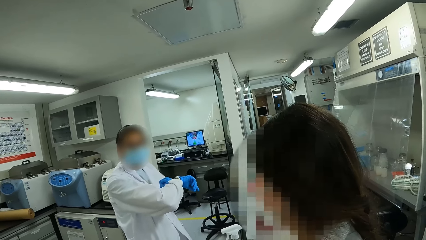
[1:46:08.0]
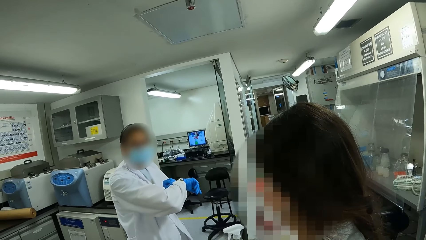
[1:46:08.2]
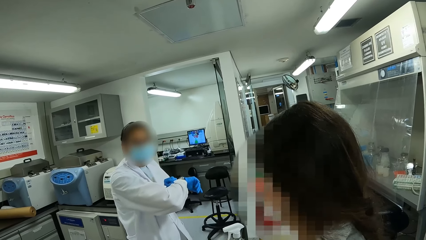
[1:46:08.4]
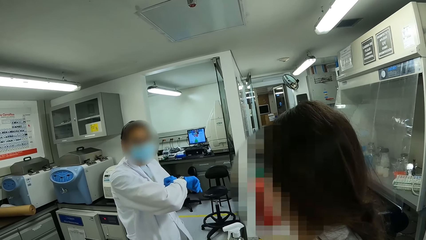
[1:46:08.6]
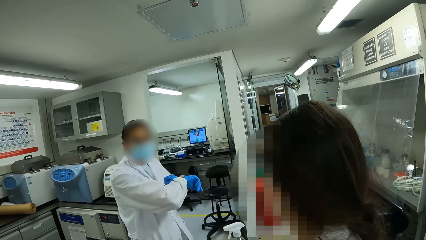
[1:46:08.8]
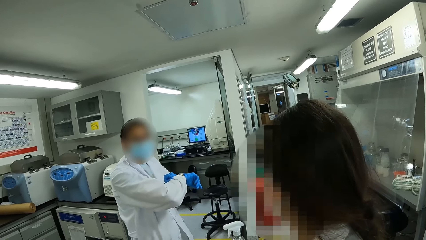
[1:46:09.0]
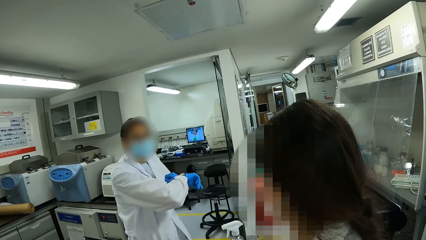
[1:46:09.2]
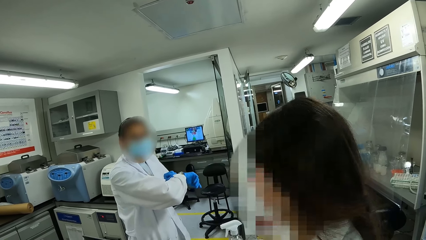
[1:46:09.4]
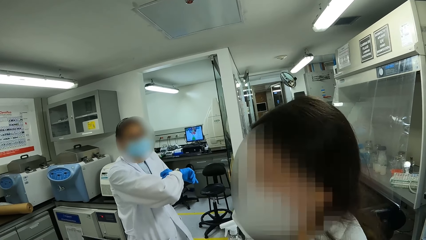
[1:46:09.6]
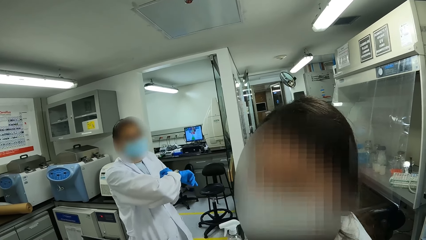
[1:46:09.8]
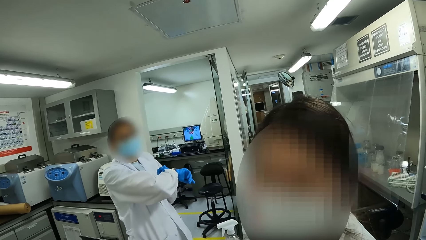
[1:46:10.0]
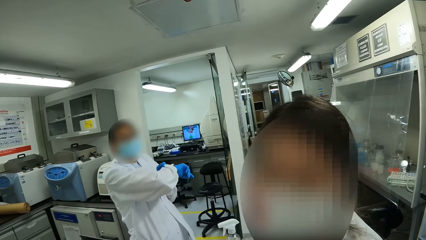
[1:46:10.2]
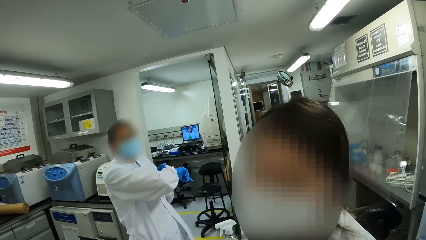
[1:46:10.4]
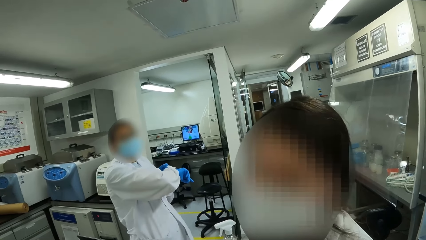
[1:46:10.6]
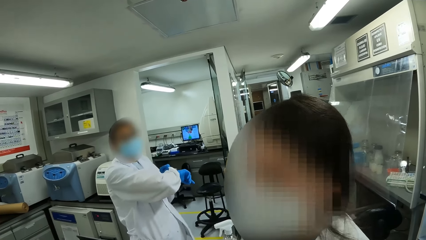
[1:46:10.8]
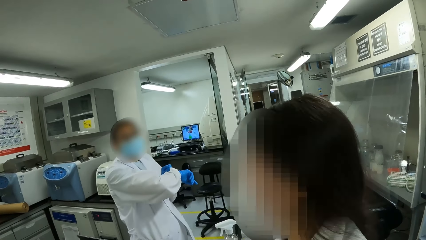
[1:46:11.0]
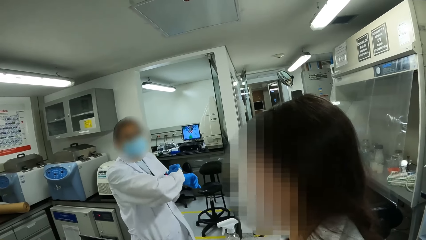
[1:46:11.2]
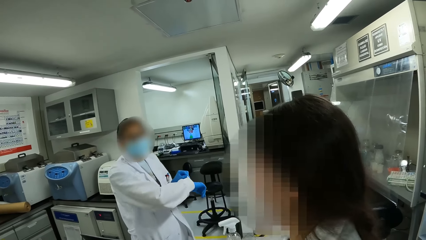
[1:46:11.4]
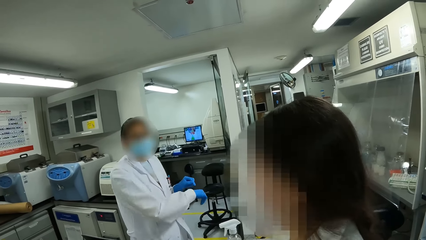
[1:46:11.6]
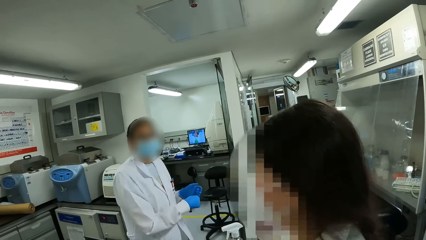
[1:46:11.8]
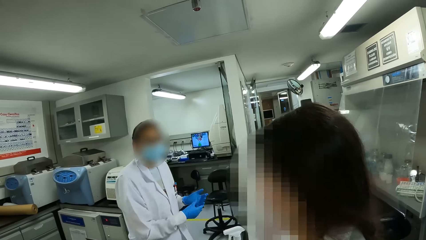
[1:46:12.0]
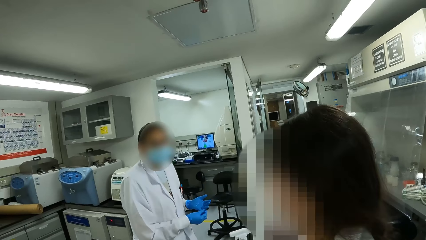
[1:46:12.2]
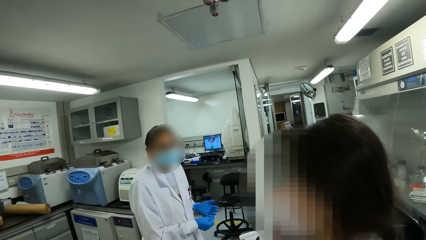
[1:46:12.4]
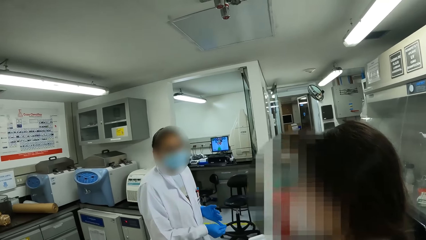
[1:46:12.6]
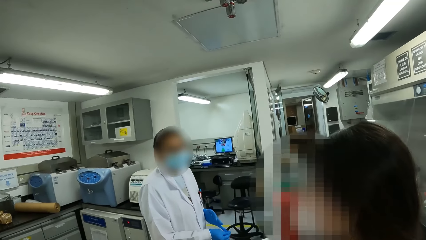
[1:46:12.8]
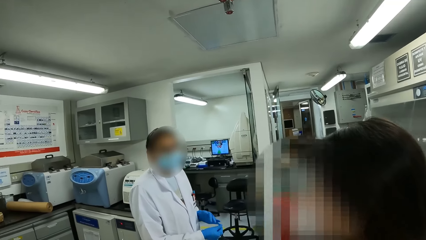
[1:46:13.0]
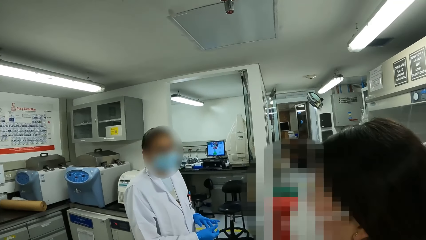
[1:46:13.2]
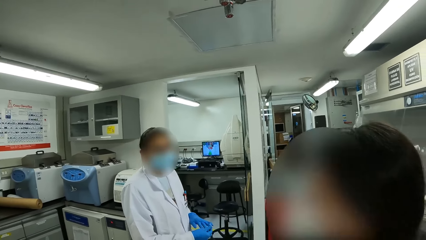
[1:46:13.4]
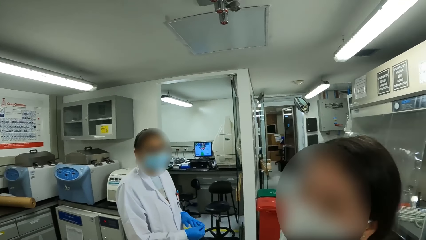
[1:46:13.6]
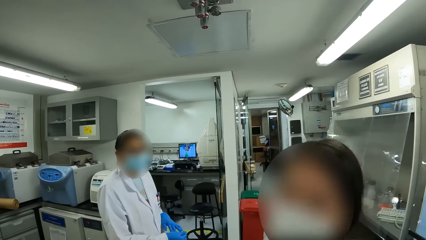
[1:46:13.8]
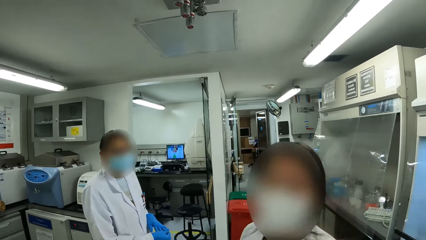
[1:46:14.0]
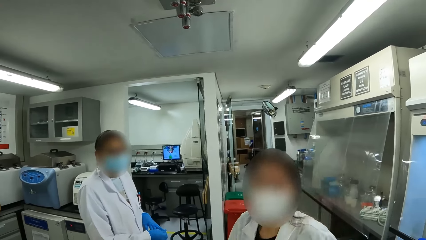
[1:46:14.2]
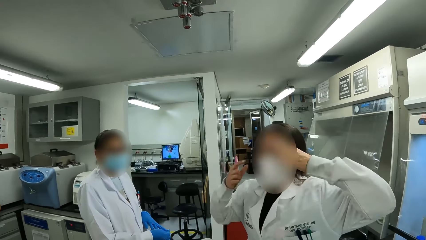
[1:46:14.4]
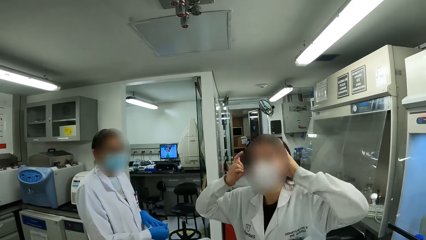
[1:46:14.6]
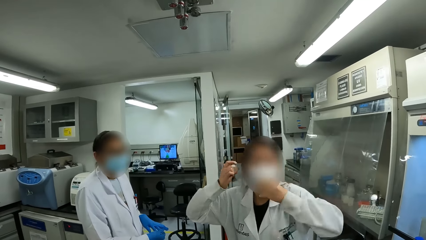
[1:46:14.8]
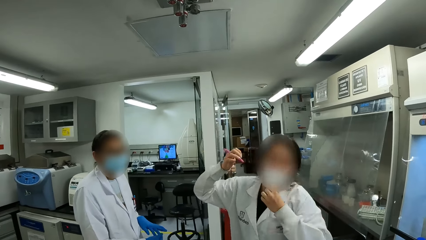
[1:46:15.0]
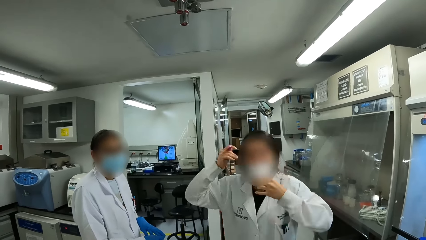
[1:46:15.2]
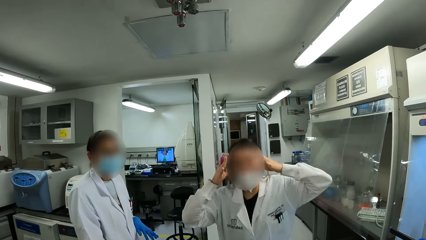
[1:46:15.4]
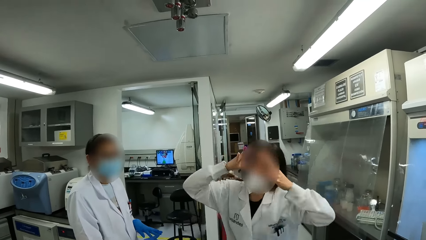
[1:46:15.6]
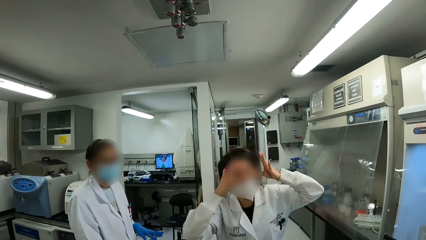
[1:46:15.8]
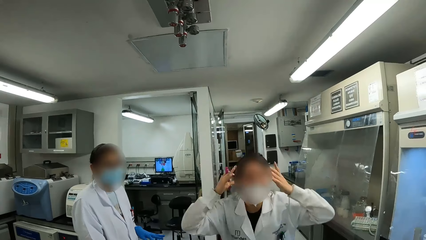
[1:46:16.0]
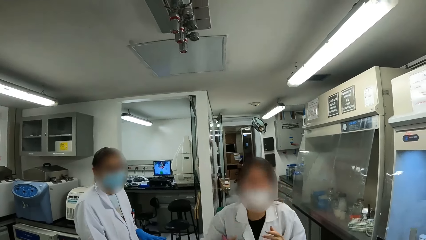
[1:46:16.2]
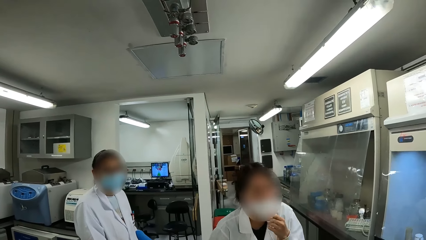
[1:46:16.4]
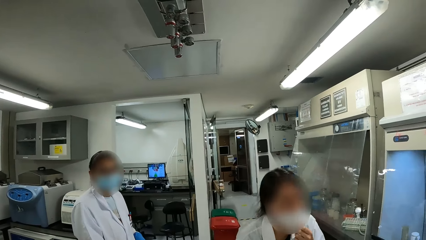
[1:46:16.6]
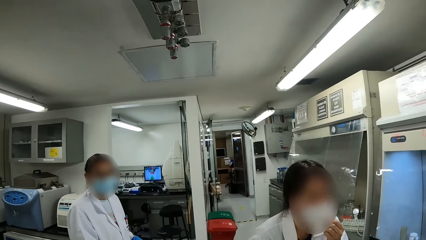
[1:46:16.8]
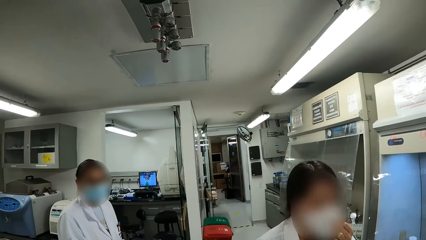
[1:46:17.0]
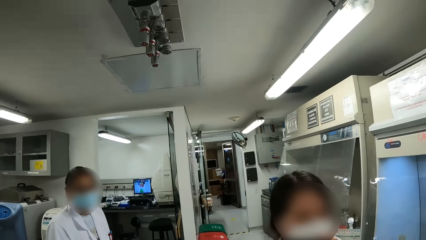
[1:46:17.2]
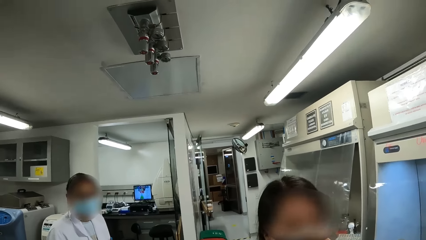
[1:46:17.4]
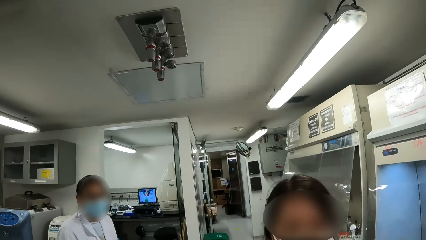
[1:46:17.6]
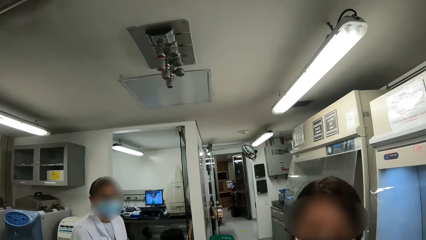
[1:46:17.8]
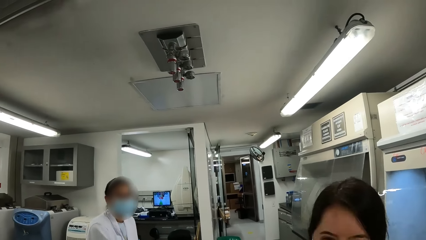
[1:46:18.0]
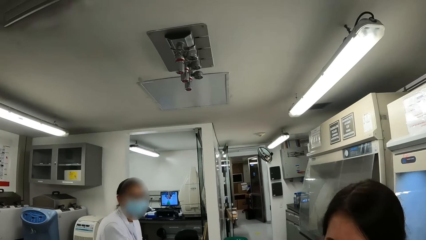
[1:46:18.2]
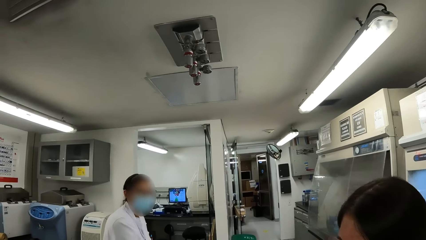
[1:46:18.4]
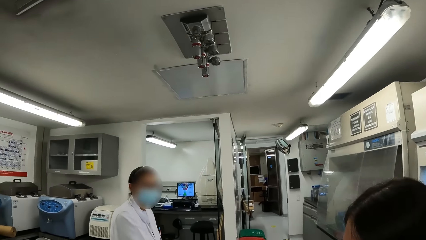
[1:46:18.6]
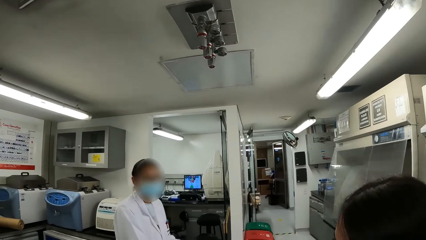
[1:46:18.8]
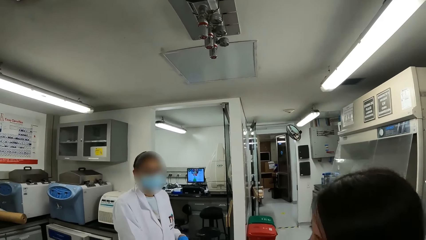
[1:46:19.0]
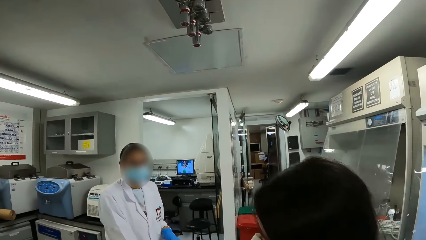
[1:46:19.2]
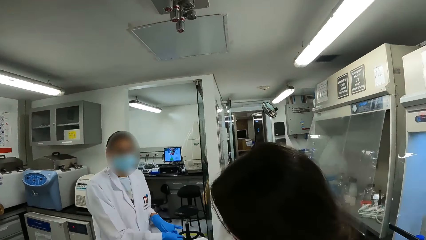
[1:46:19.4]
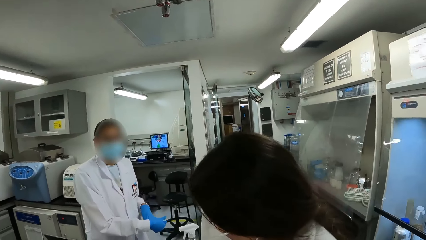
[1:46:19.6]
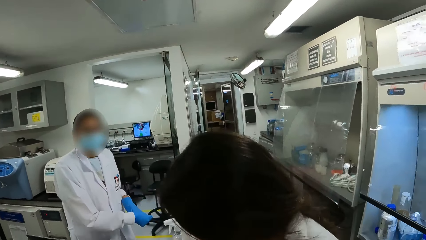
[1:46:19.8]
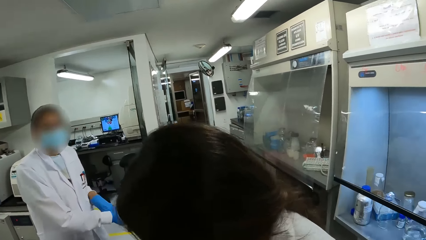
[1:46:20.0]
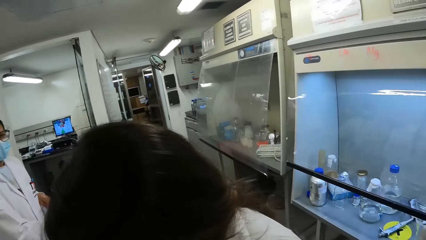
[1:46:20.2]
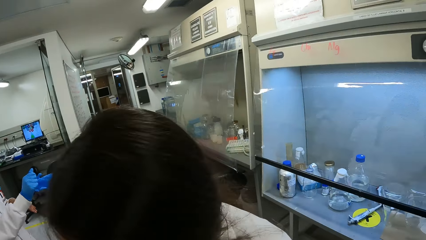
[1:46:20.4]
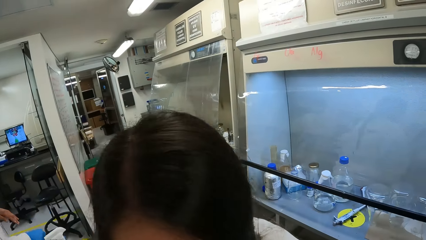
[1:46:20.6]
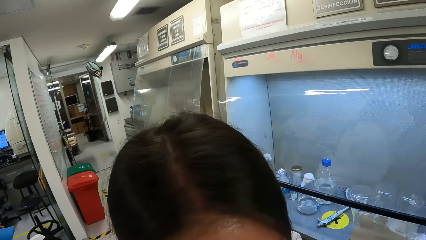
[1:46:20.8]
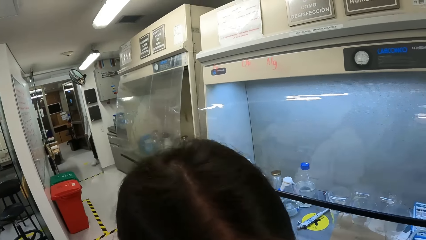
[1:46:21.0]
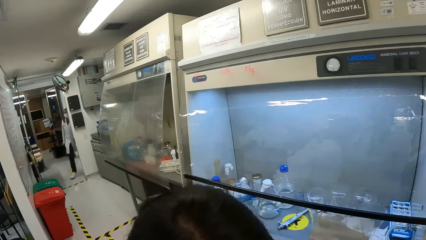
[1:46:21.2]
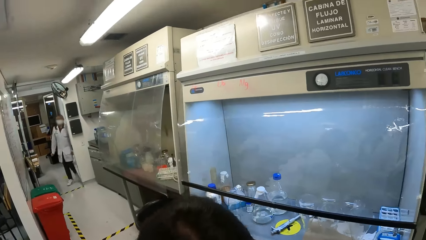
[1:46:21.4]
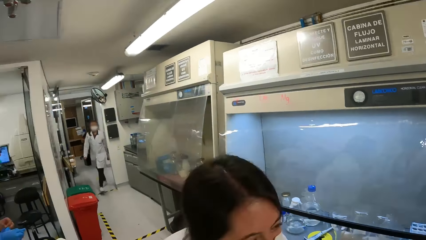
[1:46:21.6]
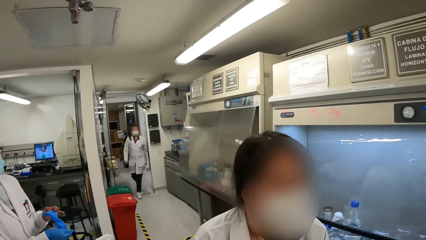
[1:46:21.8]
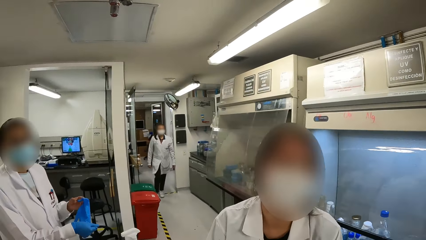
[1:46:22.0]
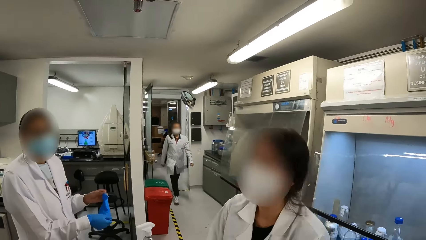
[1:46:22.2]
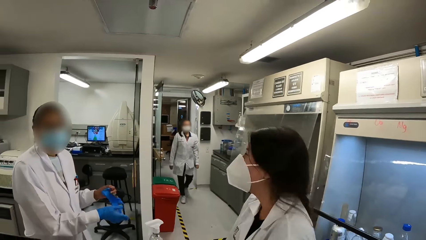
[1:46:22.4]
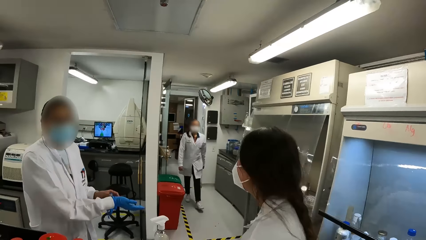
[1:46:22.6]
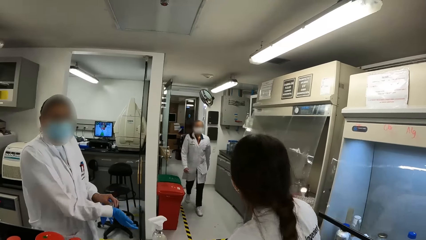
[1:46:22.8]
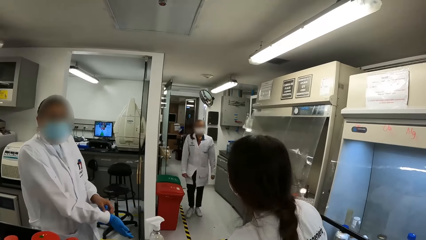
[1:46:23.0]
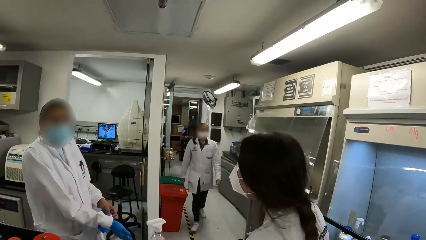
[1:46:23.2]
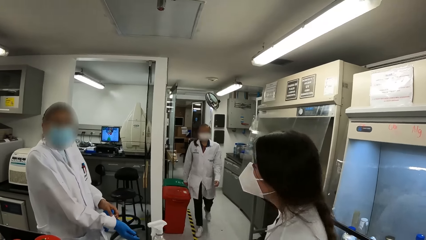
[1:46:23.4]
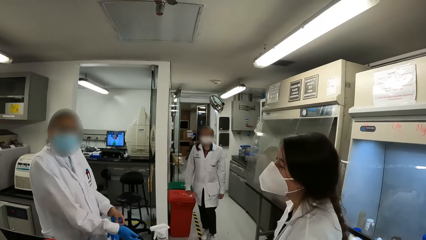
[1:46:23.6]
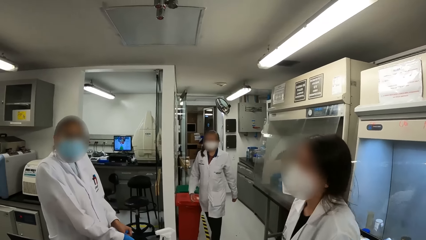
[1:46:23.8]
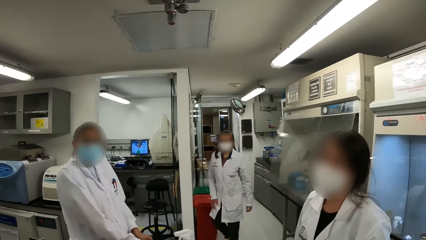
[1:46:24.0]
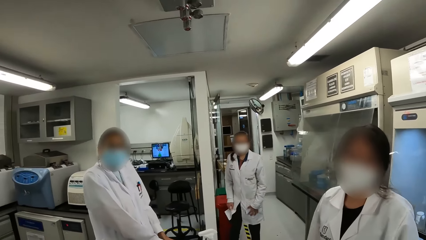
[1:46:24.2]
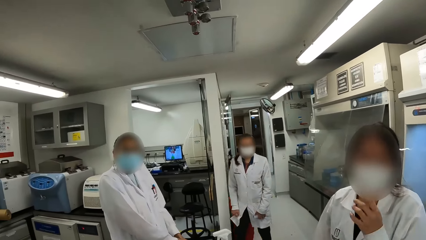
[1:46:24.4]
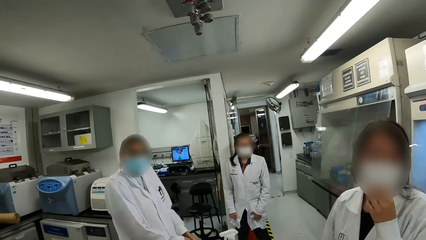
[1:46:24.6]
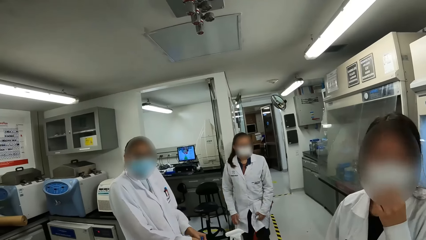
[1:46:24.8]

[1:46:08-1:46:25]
A person interacts with another person. A lady interacts with the camera wearer. The other person places hands on the ears, shakes the head and moves around. Another person walks around. The camera wearer looks around.
